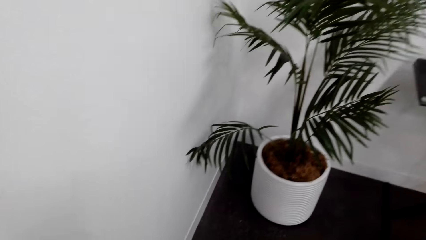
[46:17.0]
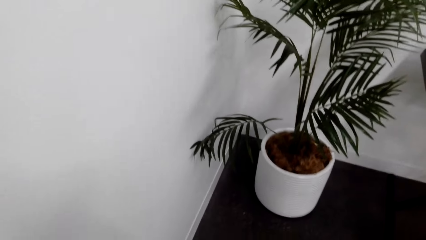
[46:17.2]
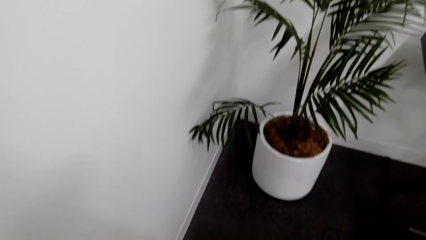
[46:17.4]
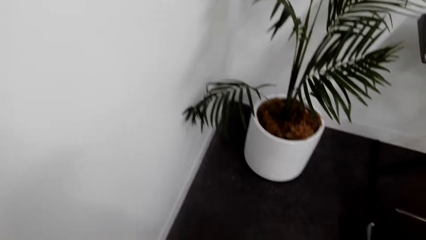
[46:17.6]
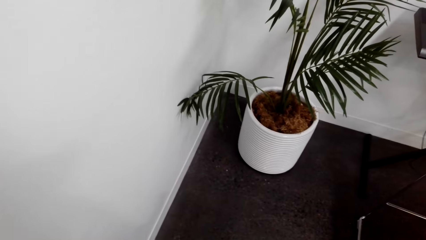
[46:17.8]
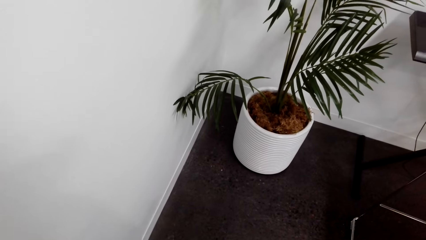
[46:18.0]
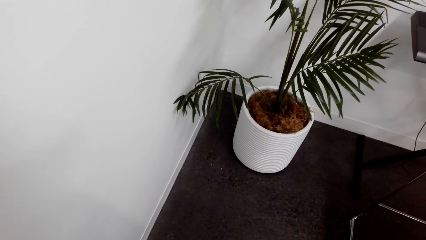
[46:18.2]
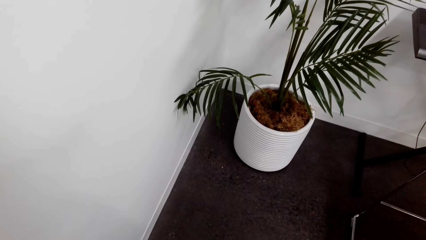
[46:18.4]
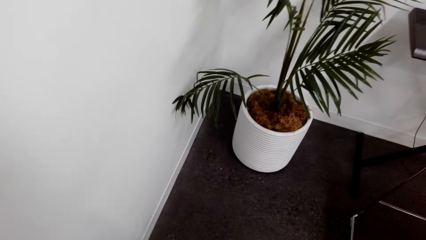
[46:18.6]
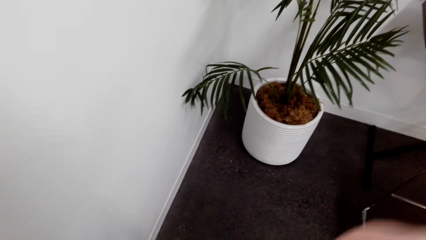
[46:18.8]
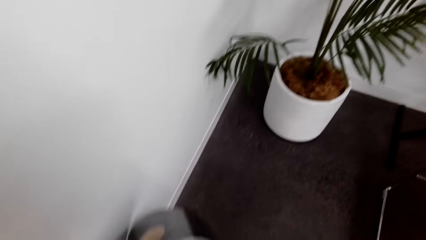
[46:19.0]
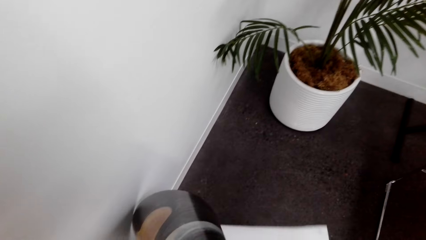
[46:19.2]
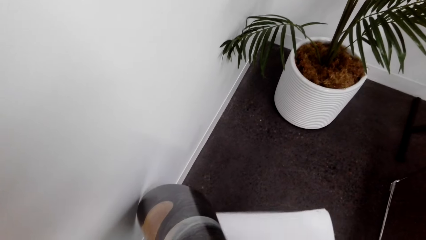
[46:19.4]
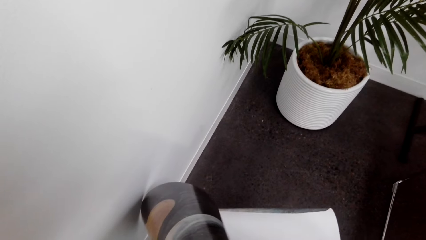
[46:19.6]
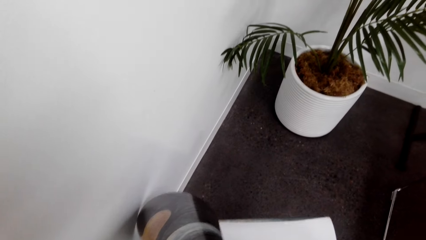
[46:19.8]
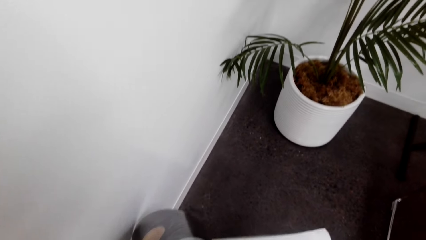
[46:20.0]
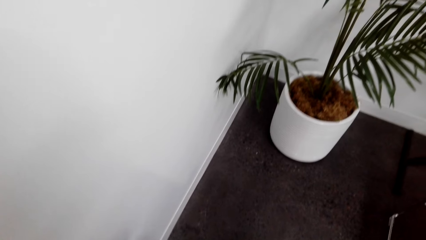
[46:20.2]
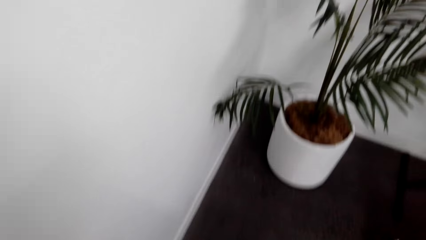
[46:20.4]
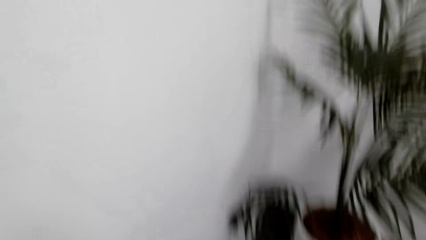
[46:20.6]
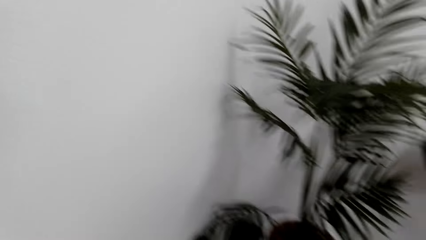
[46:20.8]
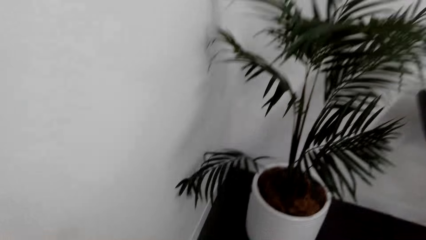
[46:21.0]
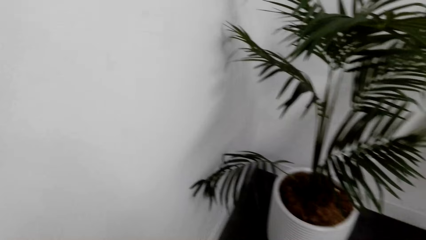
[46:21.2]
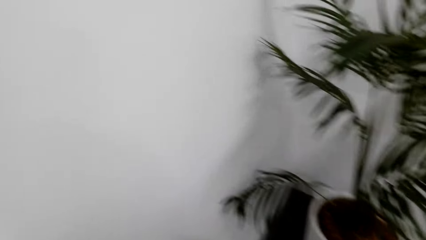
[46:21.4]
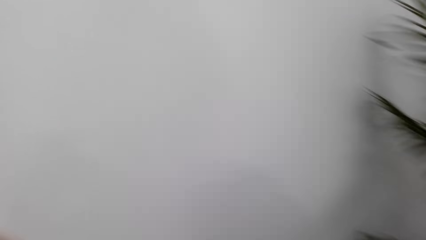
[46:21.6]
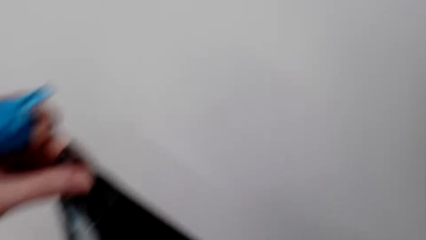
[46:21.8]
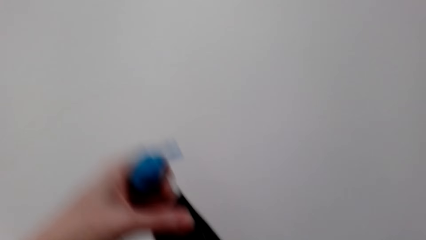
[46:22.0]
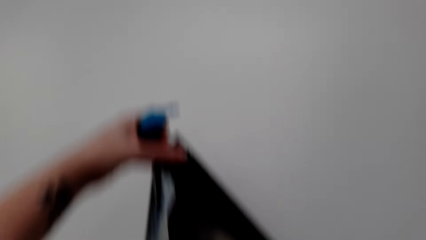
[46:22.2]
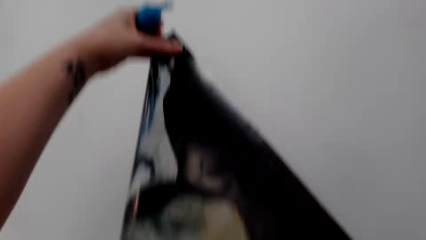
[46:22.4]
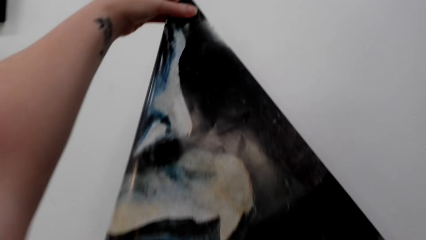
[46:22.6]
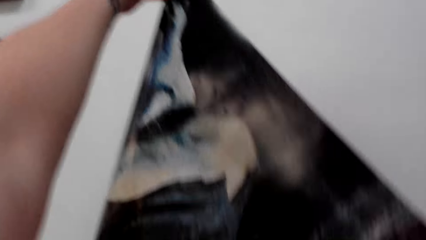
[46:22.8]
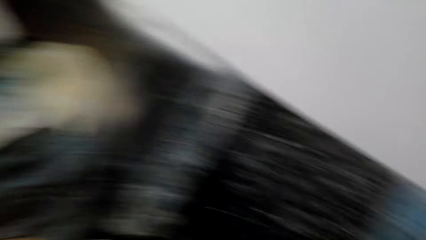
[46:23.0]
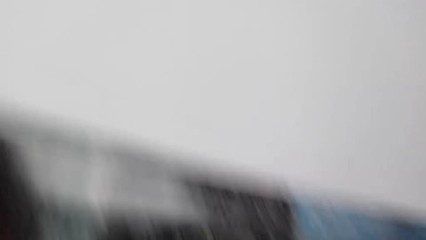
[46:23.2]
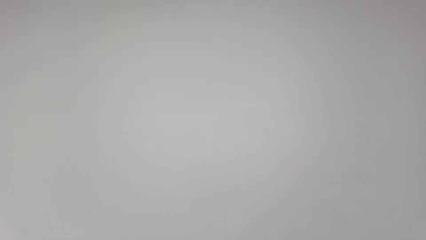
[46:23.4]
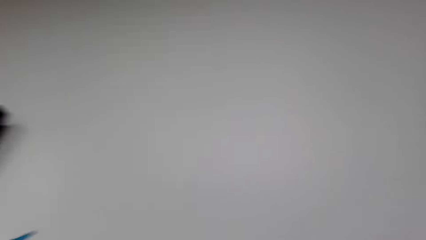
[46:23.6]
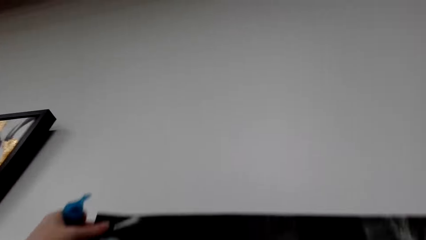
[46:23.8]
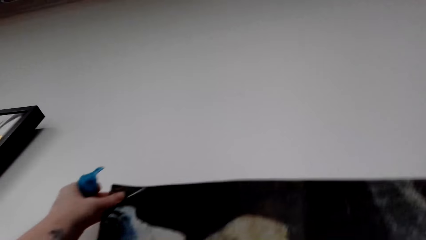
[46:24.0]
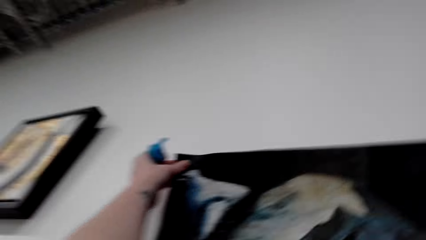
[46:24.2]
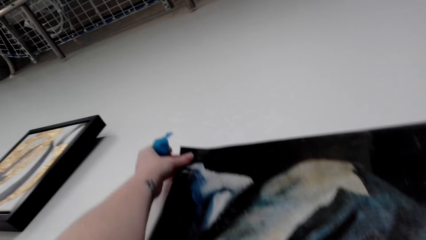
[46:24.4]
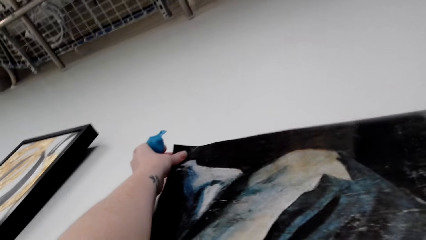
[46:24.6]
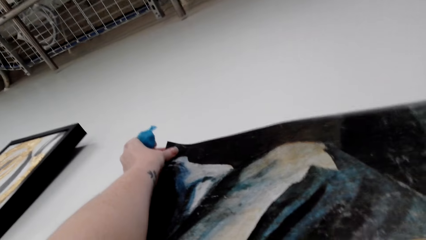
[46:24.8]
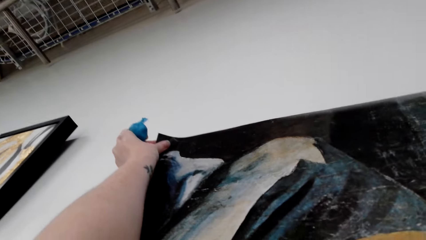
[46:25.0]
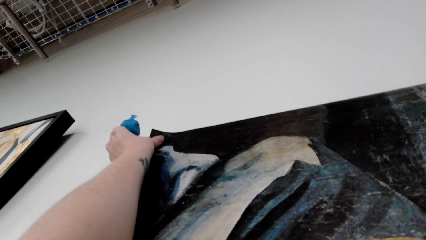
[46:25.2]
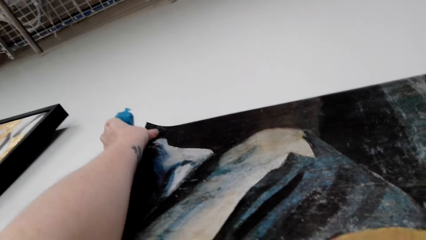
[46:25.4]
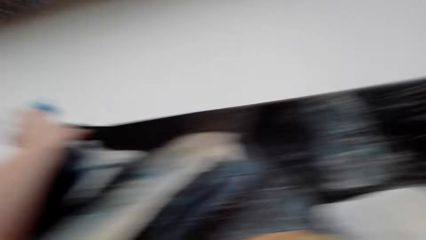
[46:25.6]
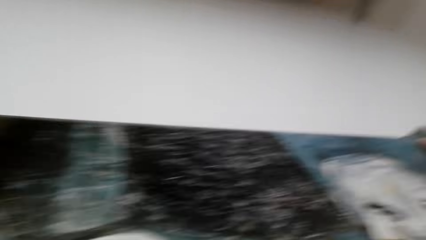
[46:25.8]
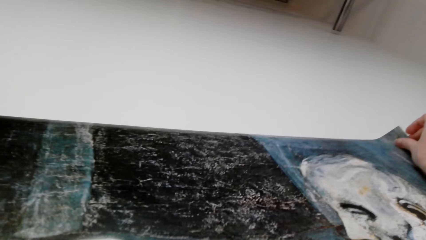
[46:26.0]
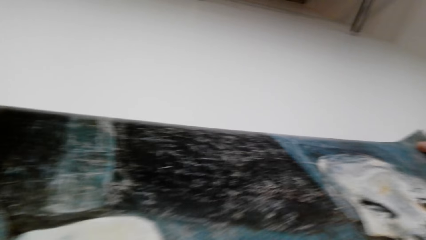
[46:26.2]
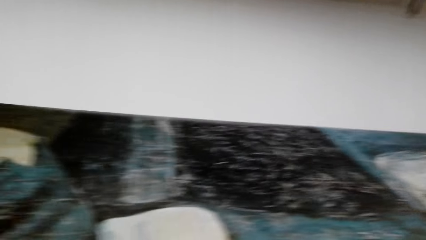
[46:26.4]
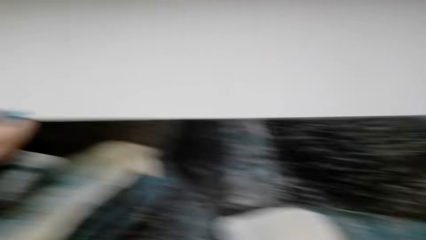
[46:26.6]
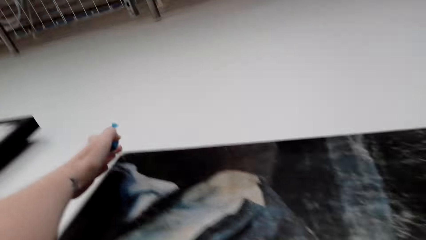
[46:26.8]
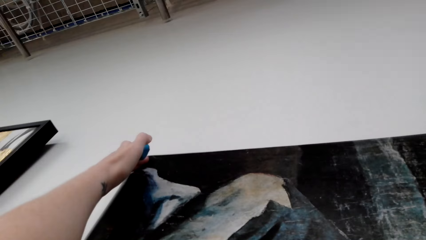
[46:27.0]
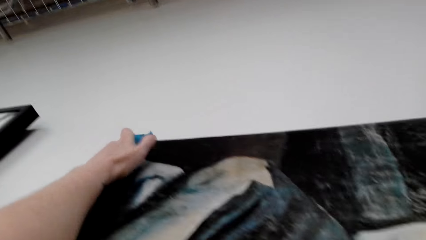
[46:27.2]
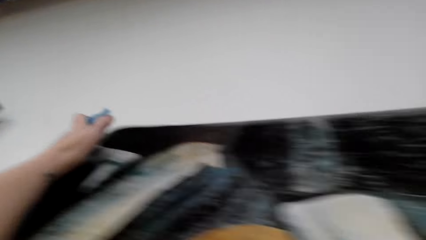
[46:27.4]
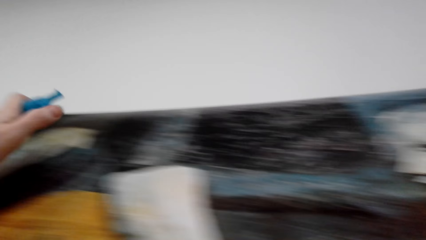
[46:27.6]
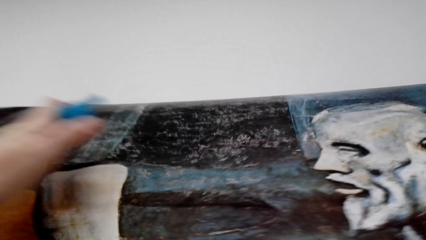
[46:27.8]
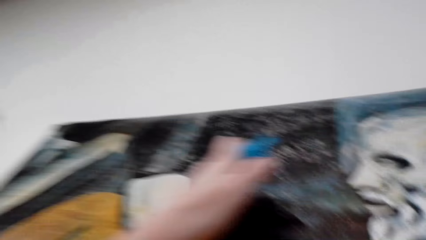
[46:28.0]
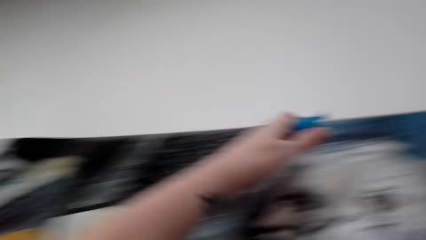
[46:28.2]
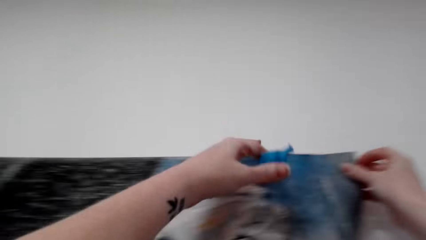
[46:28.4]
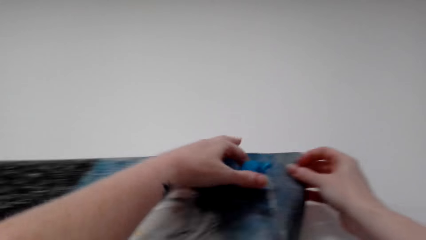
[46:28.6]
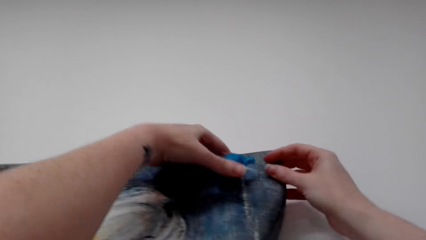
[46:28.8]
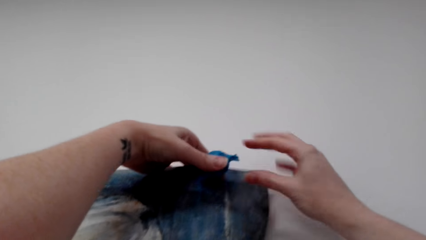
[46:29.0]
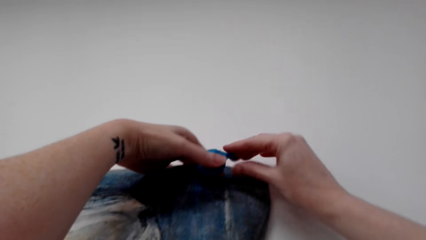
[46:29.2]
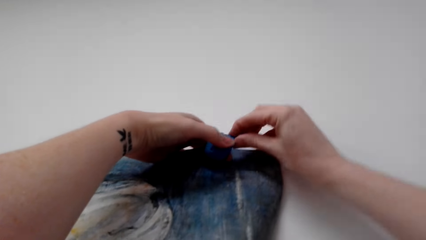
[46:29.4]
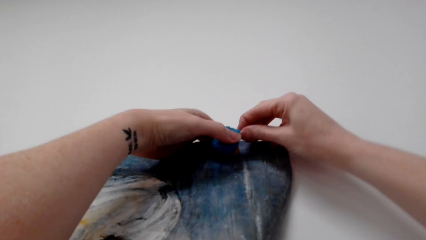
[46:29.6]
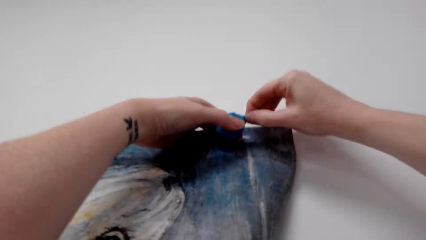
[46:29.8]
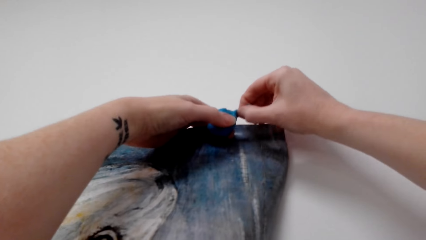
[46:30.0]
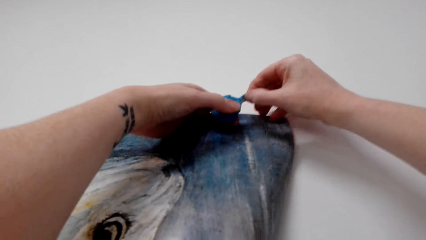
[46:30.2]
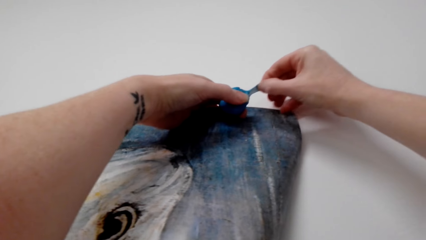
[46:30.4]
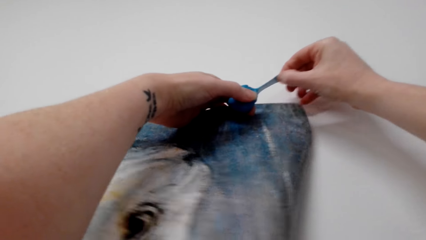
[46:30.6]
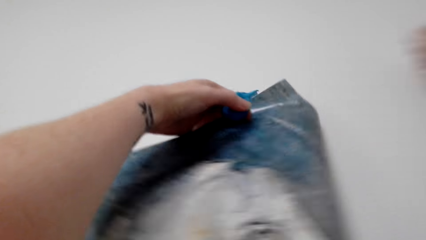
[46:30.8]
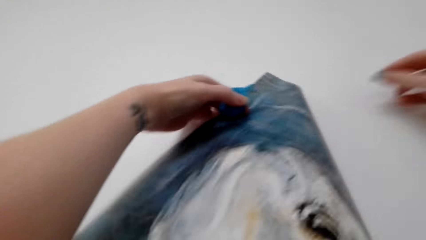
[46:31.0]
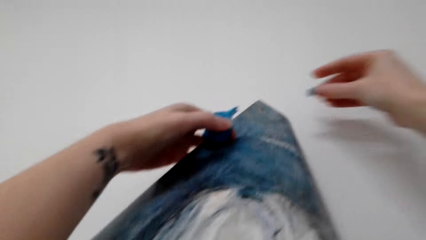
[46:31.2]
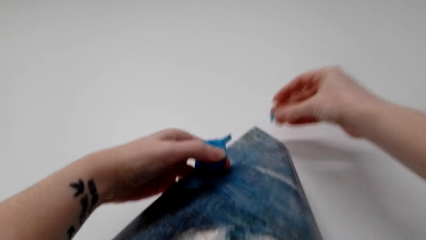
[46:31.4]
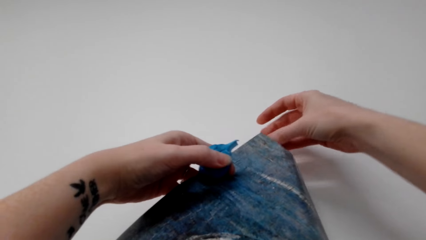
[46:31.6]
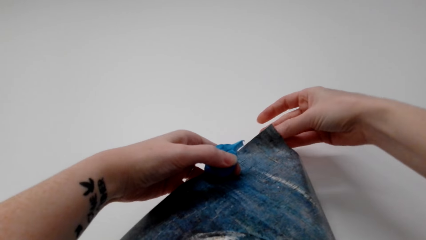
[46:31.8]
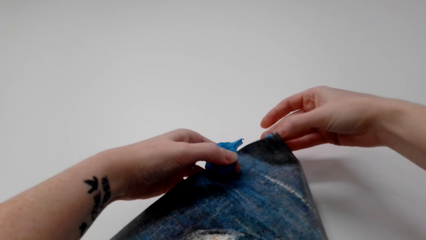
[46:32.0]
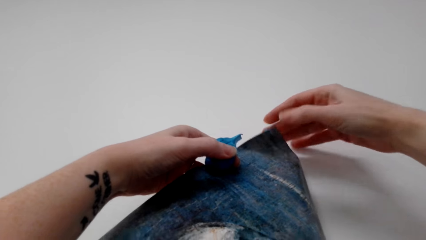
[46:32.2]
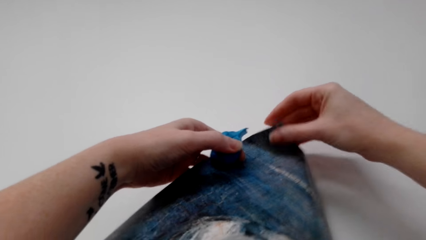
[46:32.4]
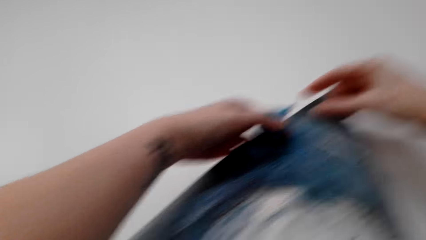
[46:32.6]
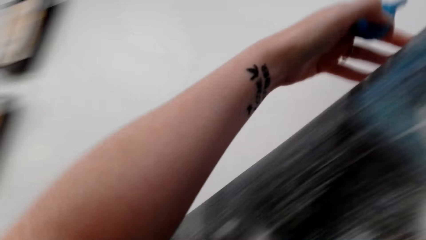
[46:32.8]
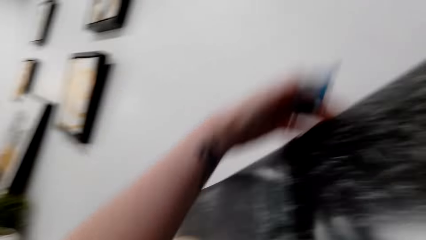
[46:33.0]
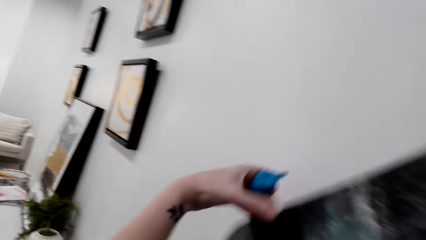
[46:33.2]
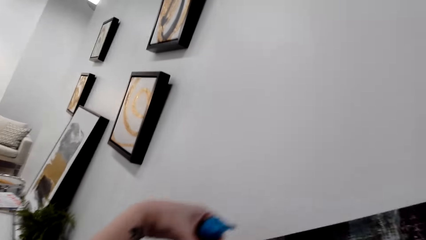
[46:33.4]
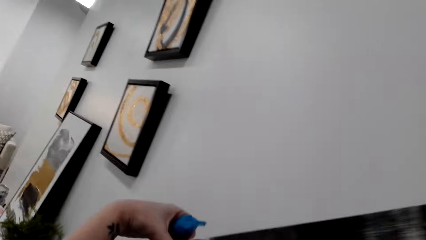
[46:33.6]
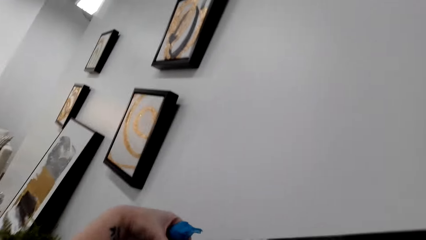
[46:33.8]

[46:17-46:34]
The camera wearer puts putty on the corner of the poster. They stick the poster on the wall. They pinch poster putty. They put the putty on the corner of the poster.
